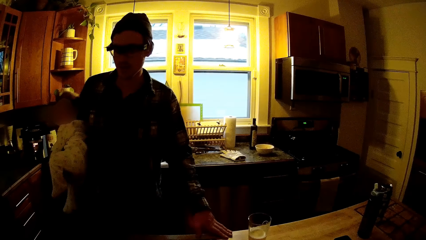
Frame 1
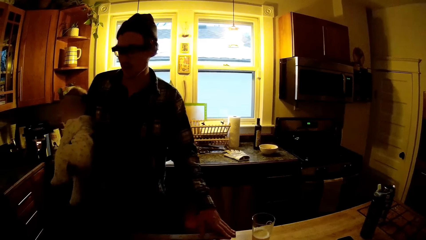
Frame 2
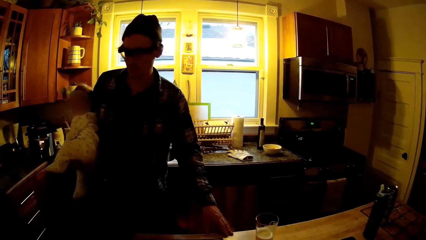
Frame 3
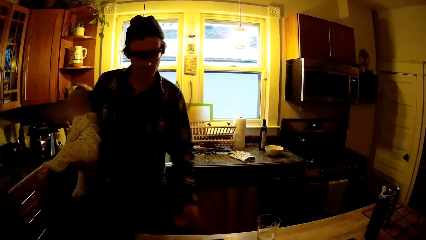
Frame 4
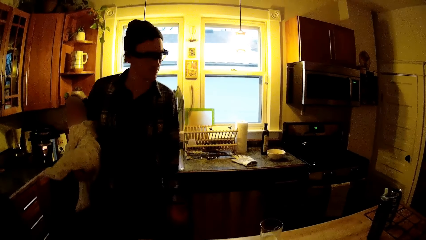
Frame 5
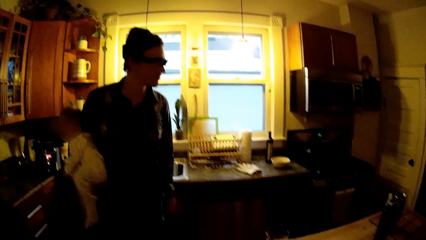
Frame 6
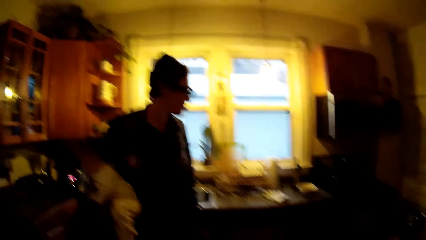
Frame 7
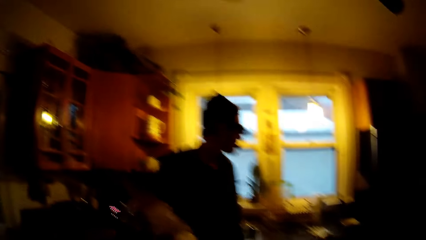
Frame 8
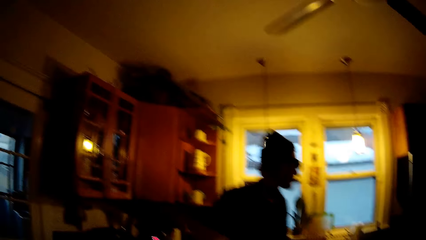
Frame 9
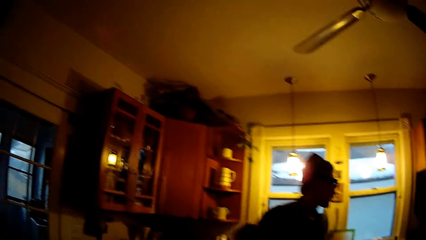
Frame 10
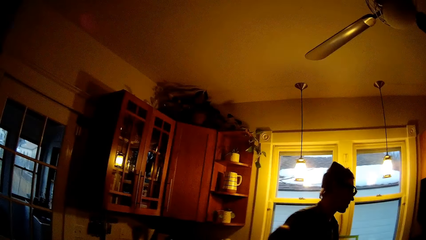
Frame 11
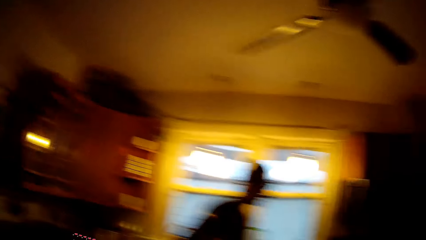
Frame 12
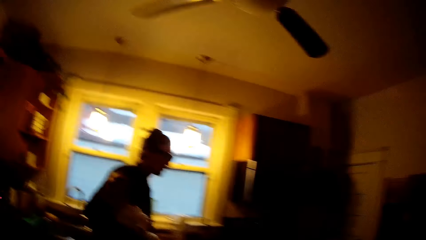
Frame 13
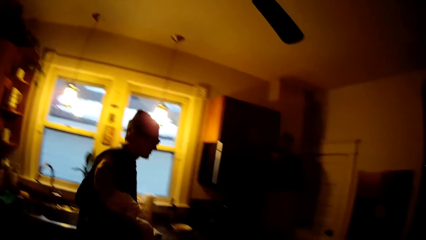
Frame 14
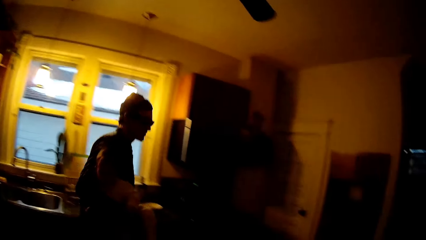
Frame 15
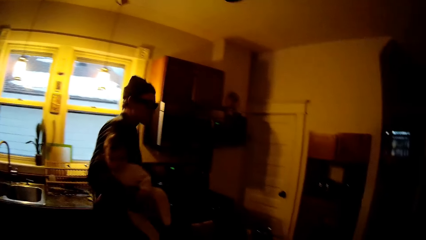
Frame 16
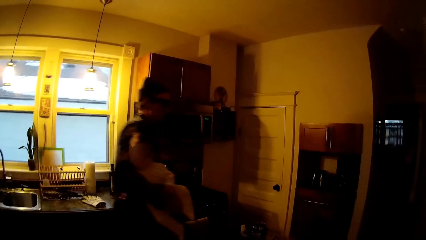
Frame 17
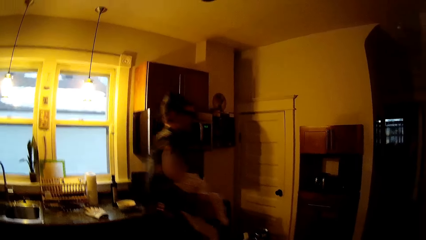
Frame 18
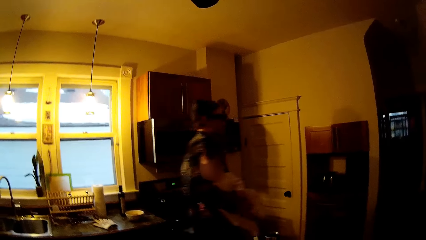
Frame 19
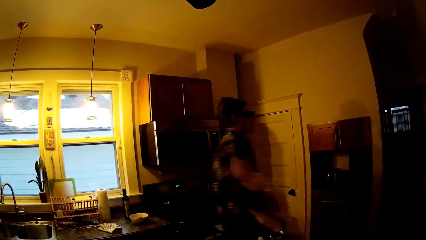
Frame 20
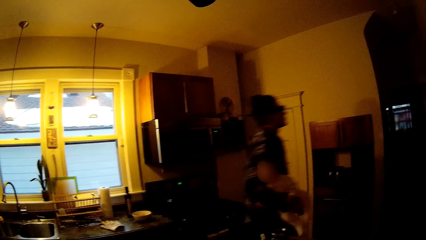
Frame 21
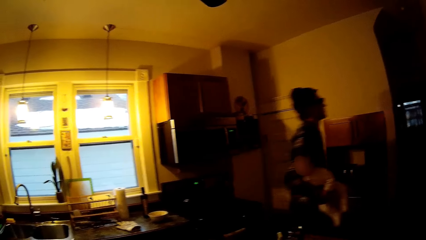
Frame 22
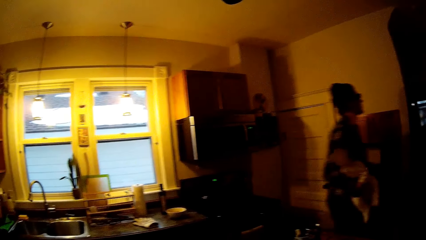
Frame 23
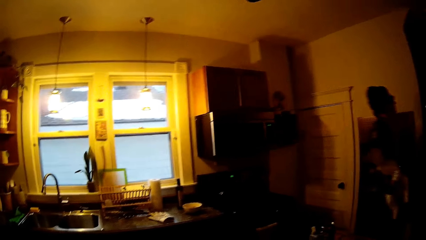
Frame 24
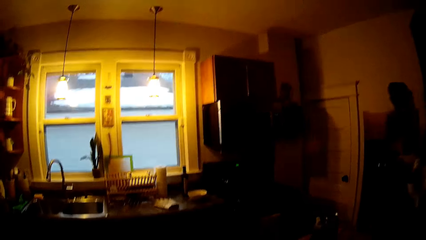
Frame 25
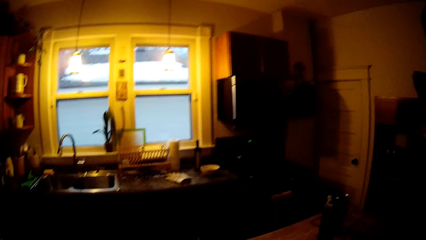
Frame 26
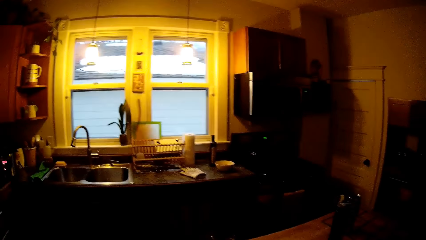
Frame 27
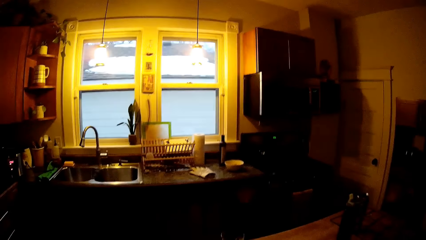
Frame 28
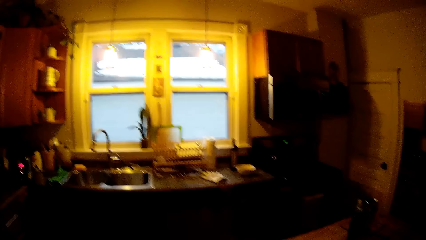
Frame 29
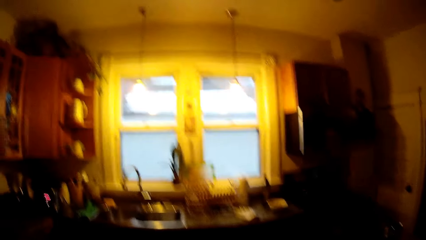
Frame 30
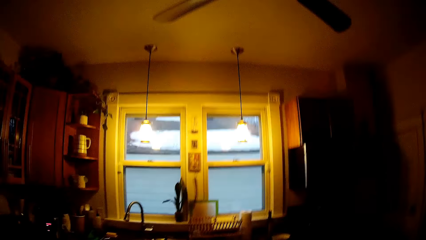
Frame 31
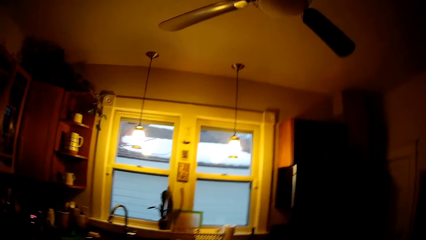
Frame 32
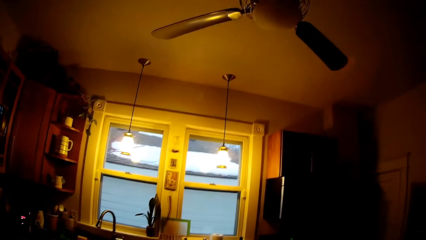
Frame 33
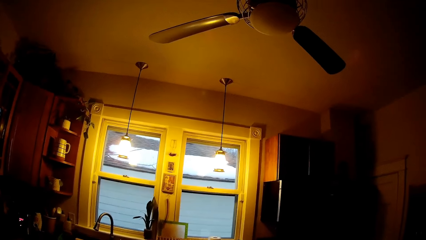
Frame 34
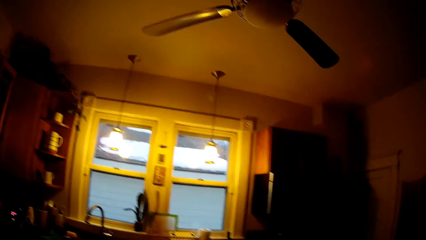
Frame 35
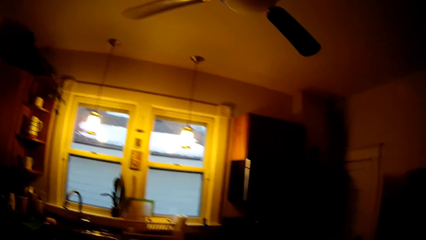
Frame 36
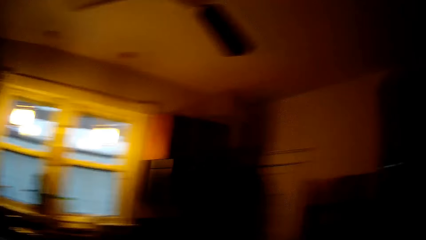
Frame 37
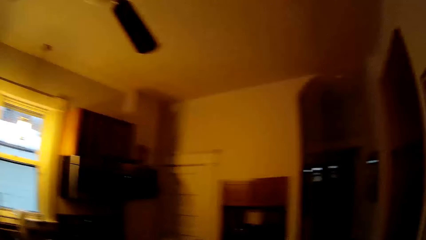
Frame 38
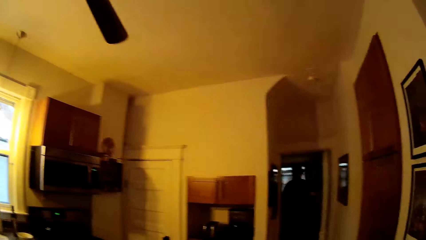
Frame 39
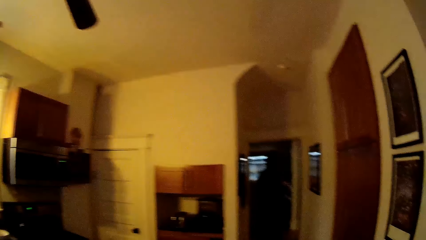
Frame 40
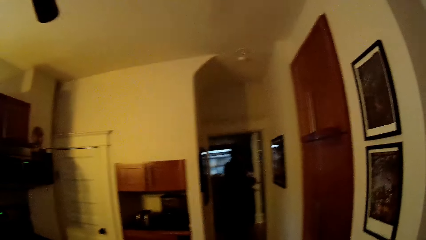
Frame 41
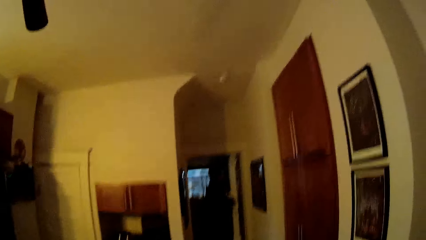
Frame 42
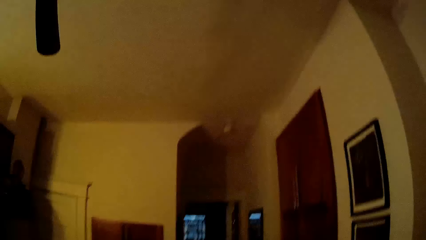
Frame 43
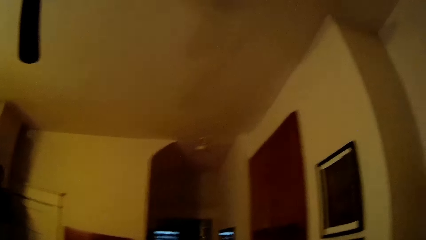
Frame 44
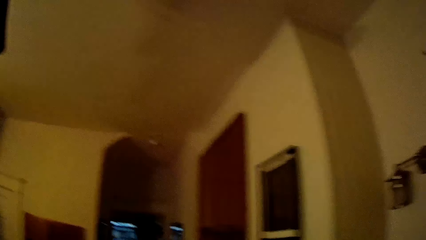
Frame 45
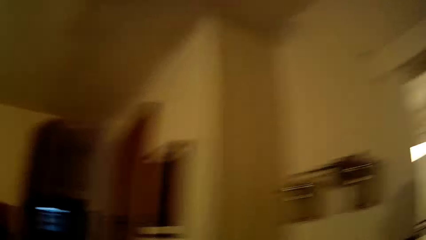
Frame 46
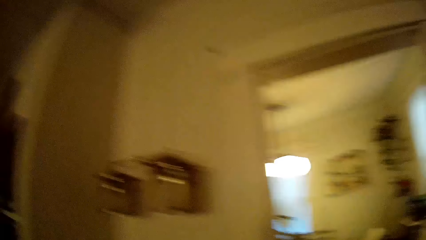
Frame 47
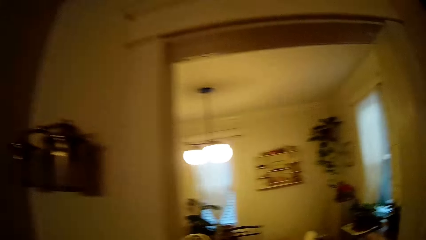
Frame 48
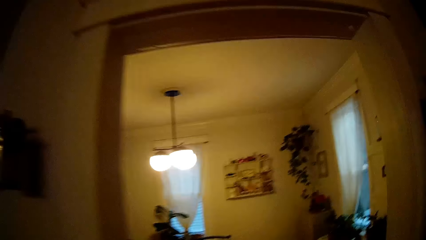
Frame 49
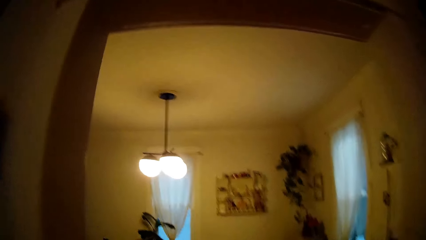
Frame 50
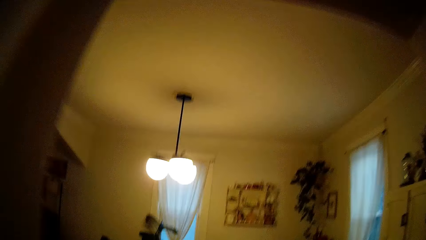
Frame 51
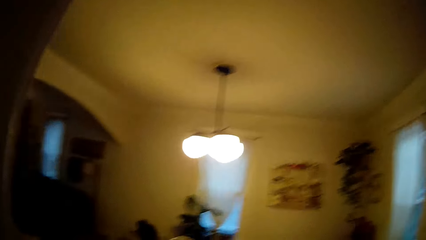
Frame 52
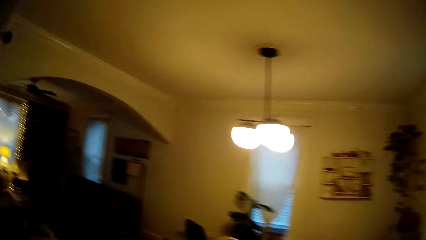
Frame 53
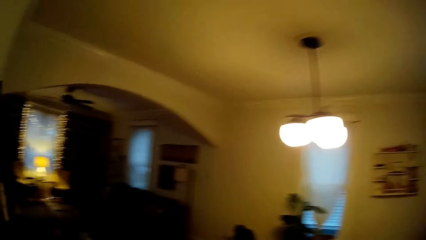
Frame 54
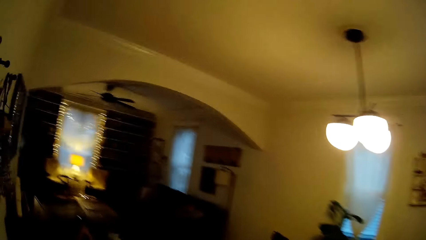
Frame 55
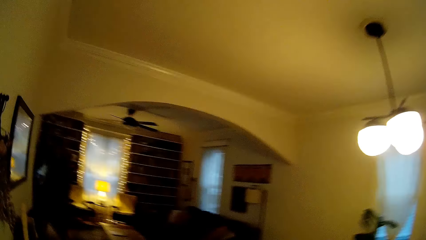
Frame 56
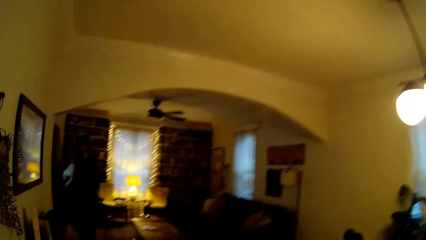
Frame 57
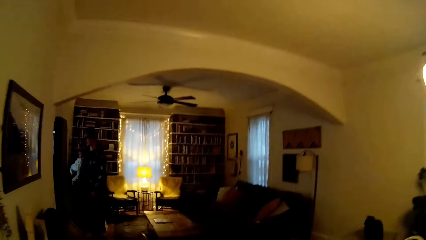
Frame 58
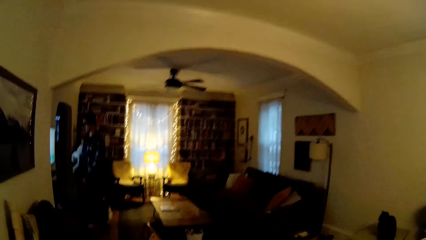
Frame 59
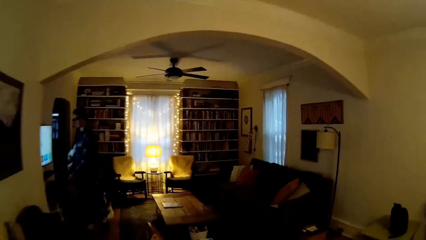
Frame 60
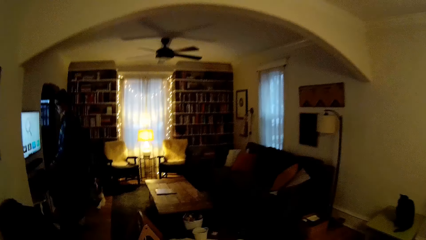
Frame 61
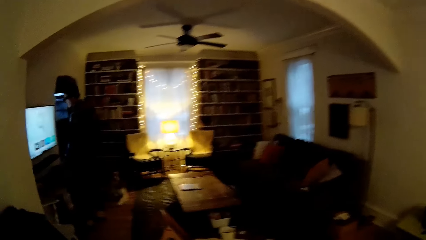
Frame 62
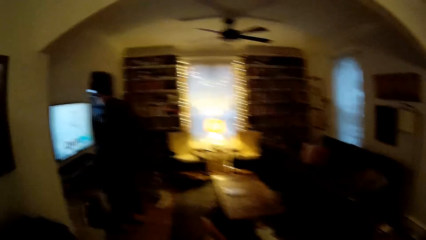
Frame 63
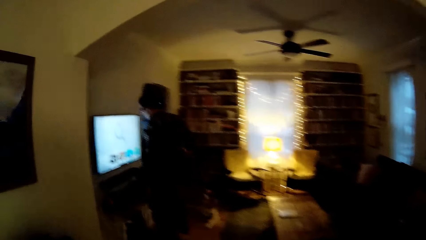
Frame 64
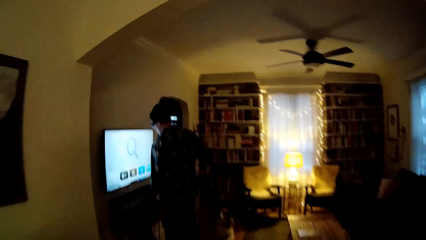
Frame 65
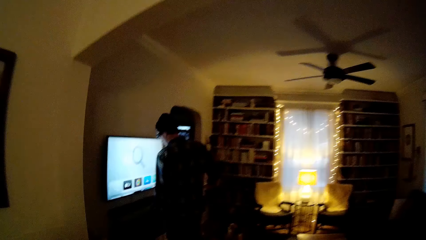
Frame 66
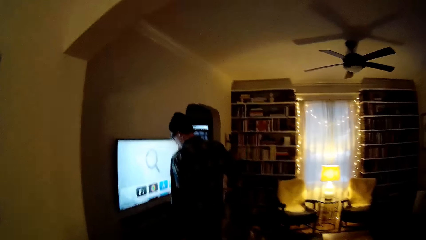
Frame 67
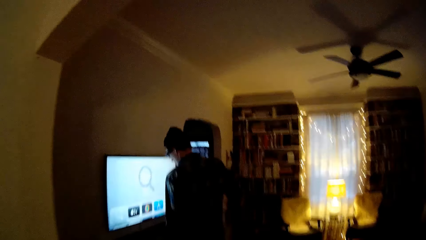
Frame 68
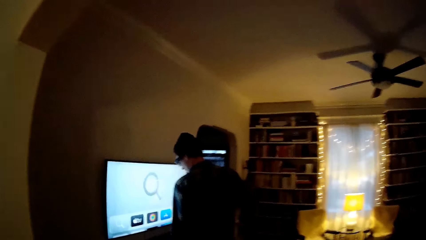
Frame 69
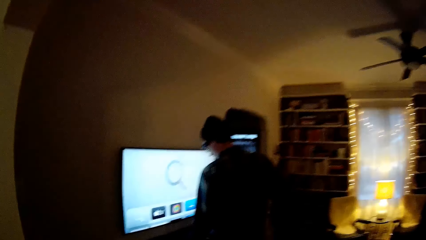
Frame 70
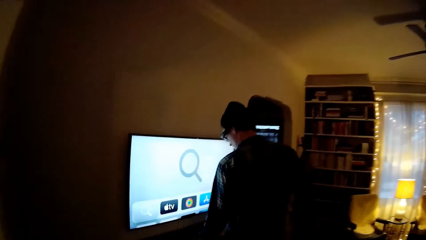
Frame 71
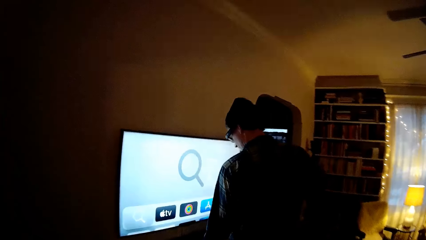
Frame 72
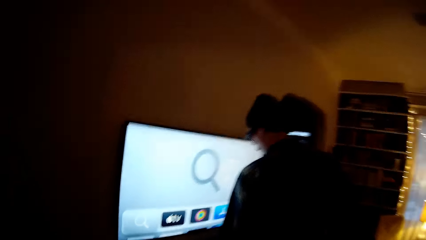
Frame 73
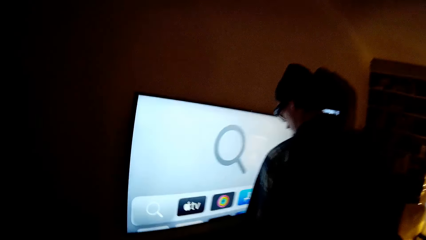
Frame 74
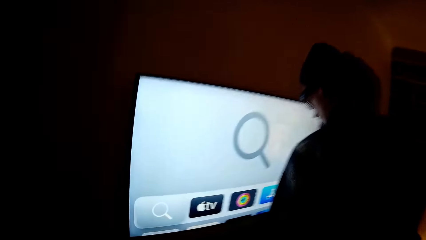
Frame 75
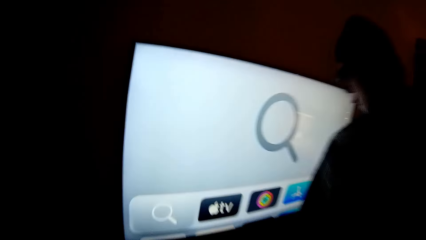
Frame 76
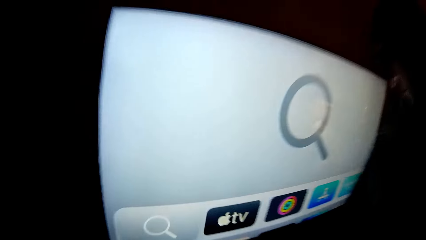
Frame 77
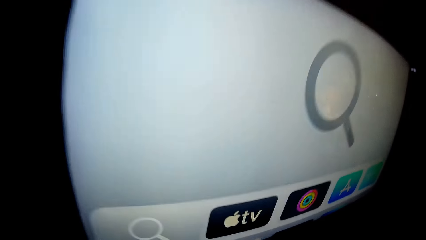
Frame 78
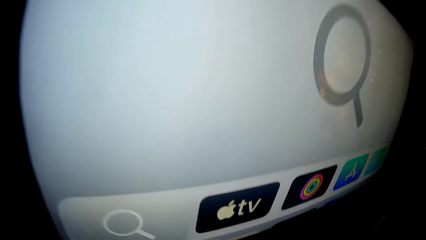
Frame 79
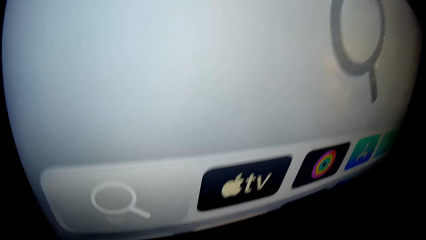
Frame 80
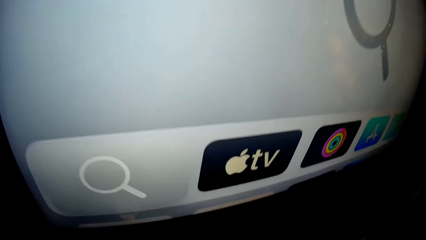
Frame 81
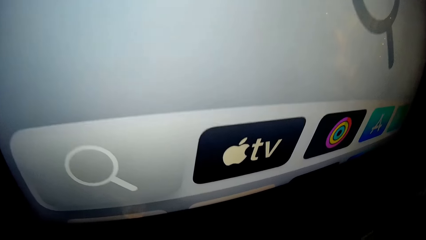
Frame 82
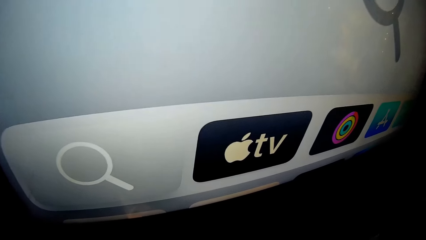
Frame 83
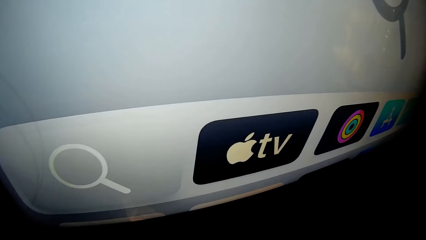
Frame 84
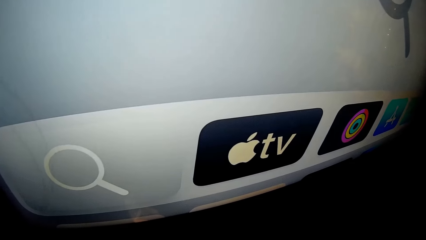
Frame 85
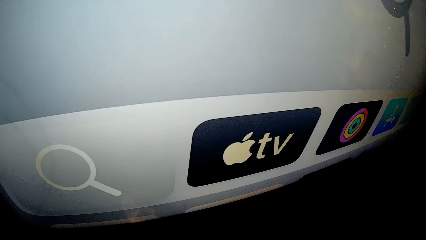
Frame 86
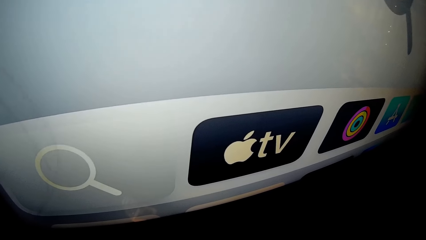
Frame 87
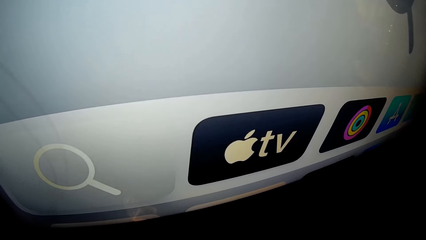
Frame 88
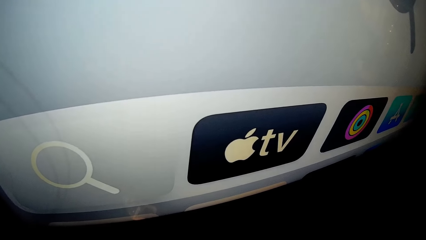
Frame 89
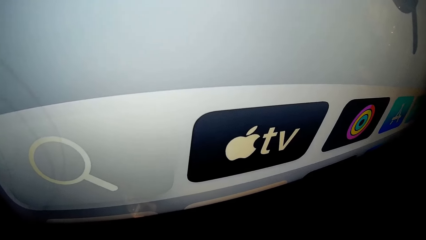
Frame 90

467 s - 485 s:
A man walks out of the kitchen. The man walks near the microwave. The camera wearer walks towards the man. The man looks at the TV.
